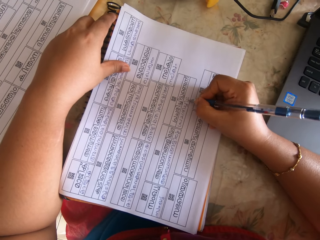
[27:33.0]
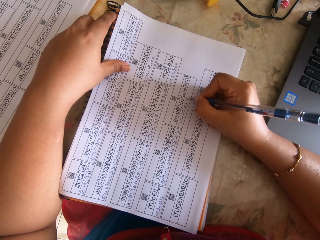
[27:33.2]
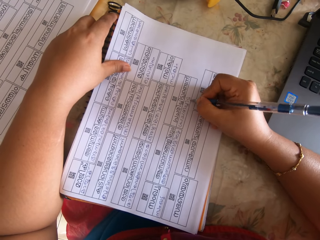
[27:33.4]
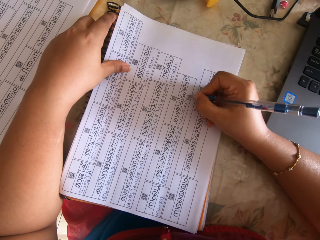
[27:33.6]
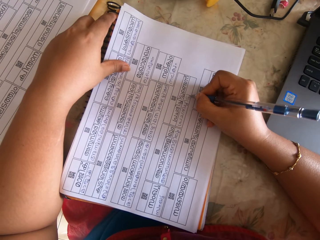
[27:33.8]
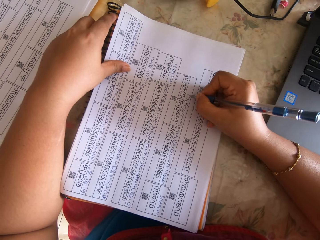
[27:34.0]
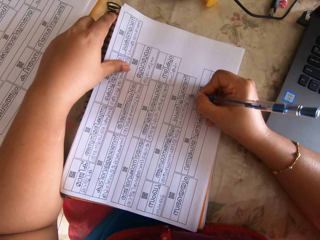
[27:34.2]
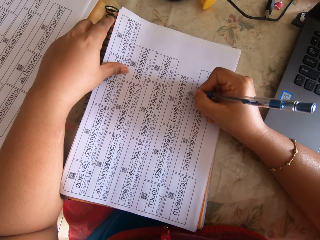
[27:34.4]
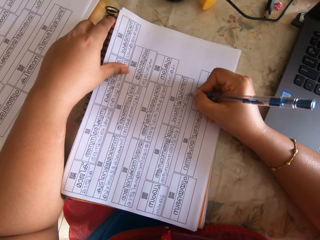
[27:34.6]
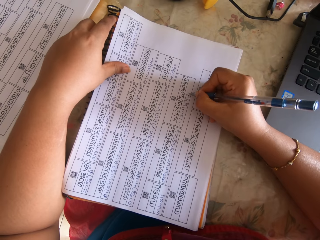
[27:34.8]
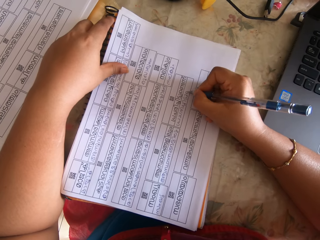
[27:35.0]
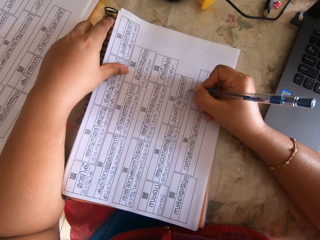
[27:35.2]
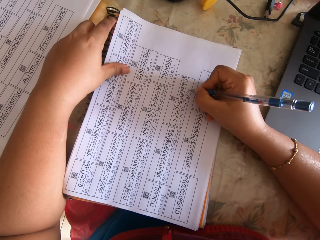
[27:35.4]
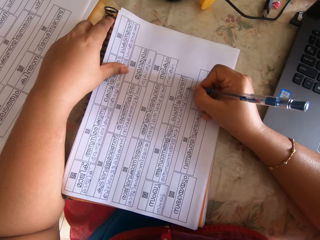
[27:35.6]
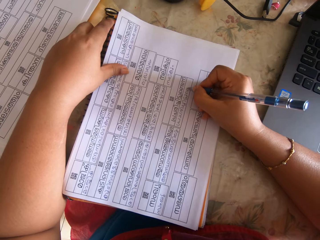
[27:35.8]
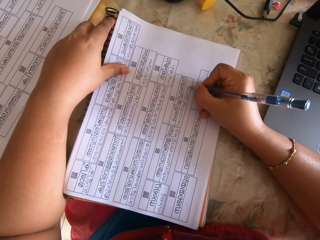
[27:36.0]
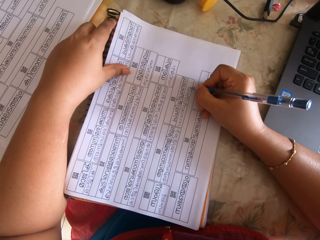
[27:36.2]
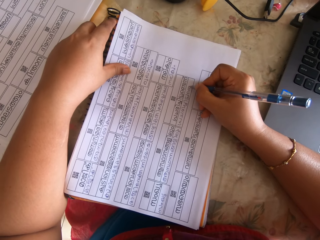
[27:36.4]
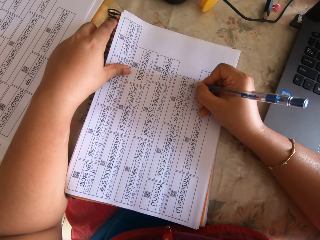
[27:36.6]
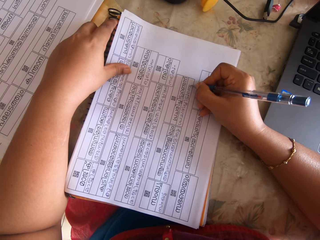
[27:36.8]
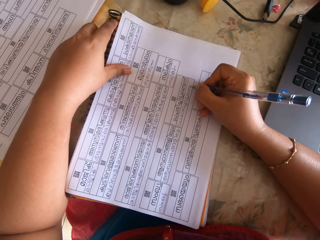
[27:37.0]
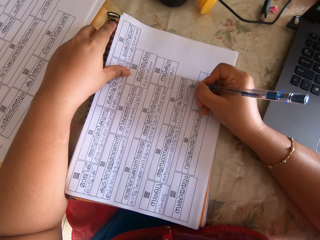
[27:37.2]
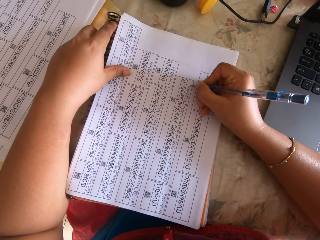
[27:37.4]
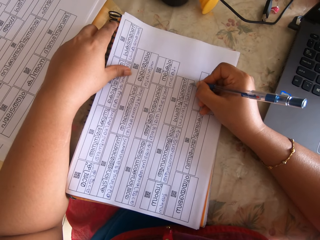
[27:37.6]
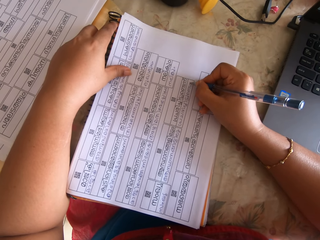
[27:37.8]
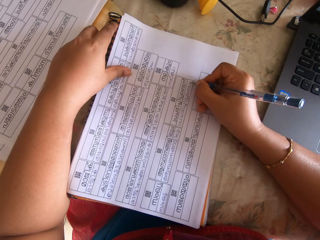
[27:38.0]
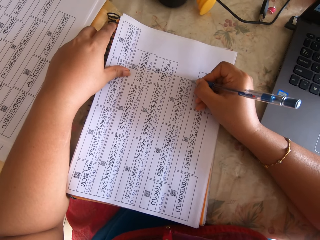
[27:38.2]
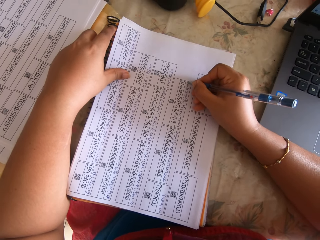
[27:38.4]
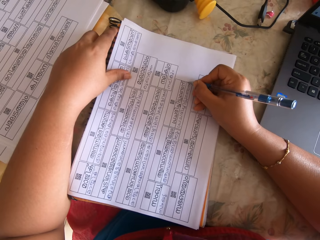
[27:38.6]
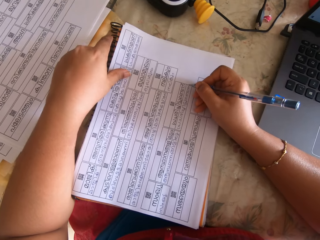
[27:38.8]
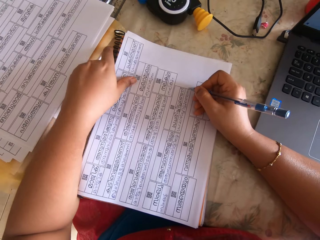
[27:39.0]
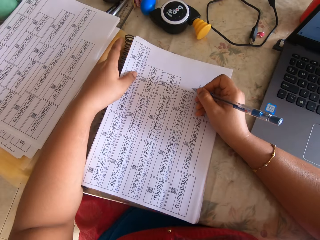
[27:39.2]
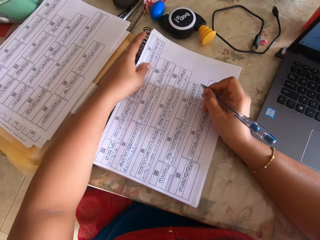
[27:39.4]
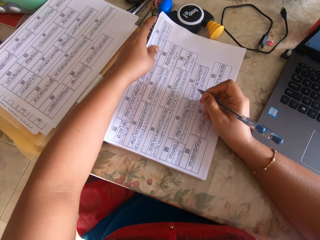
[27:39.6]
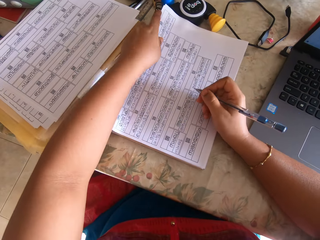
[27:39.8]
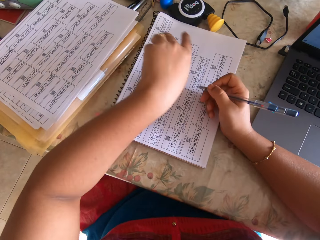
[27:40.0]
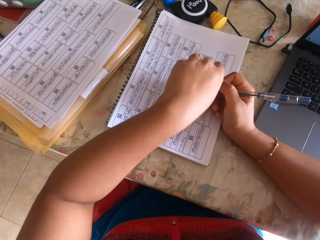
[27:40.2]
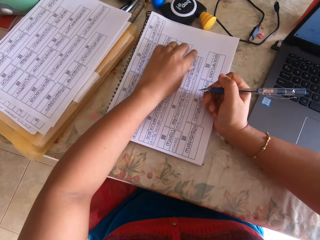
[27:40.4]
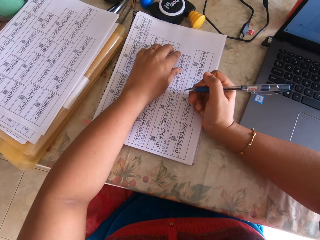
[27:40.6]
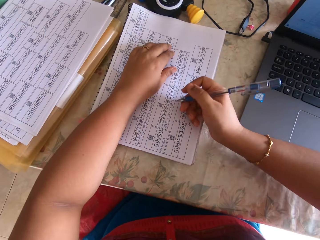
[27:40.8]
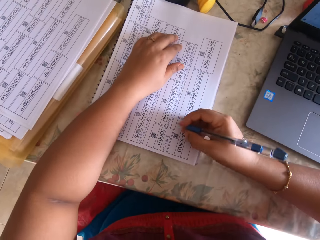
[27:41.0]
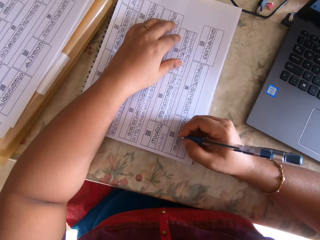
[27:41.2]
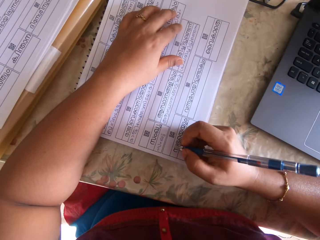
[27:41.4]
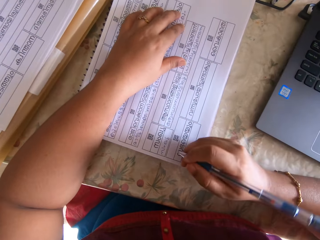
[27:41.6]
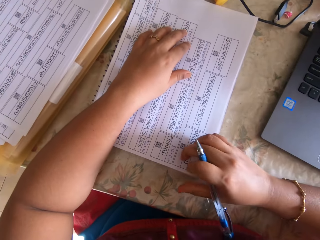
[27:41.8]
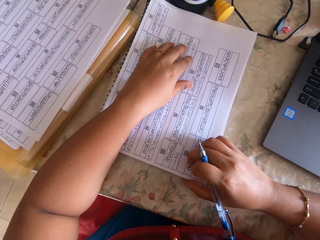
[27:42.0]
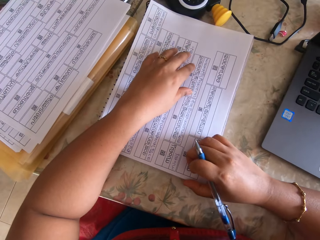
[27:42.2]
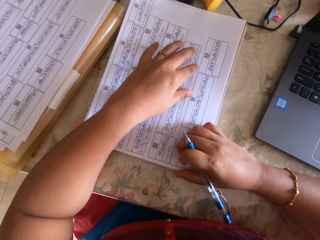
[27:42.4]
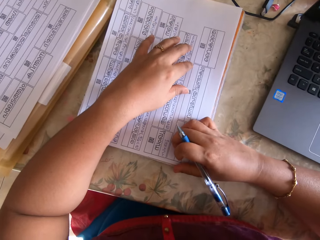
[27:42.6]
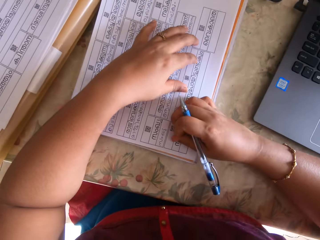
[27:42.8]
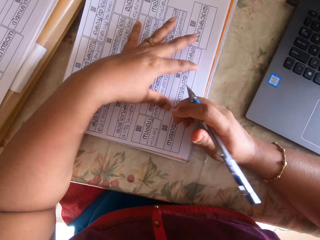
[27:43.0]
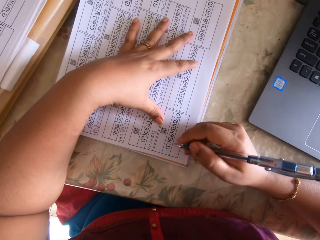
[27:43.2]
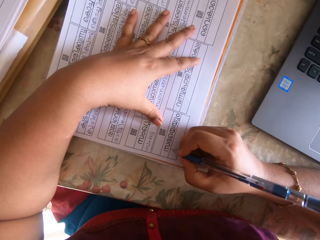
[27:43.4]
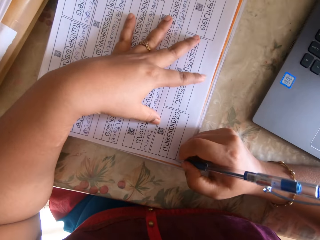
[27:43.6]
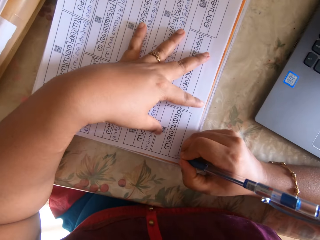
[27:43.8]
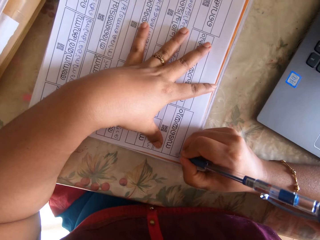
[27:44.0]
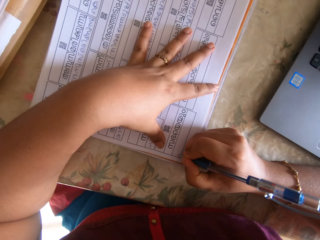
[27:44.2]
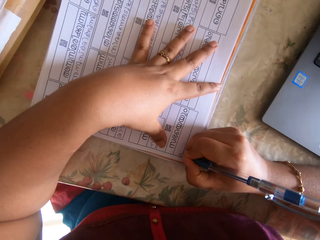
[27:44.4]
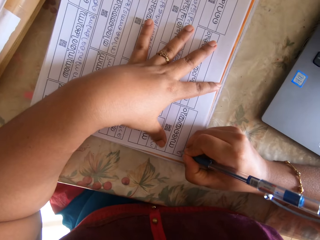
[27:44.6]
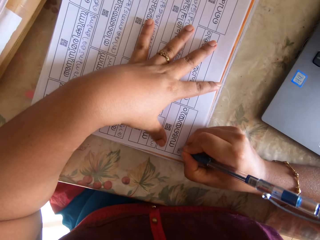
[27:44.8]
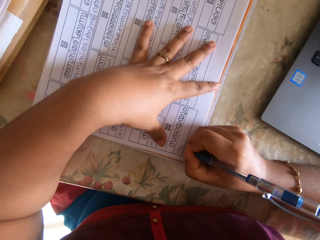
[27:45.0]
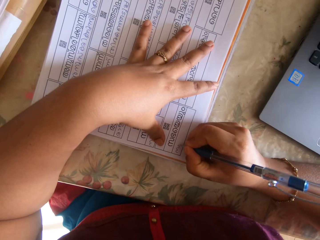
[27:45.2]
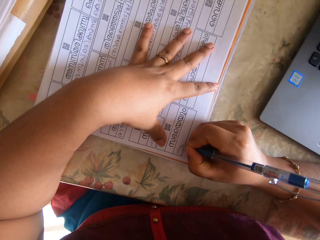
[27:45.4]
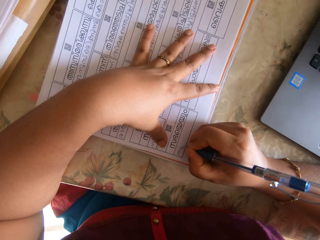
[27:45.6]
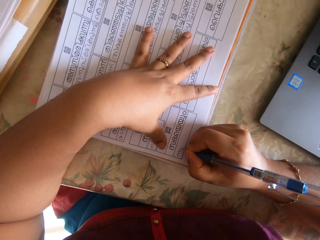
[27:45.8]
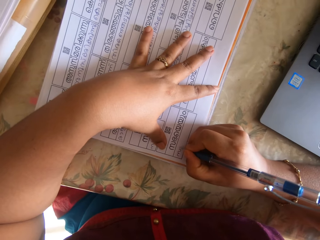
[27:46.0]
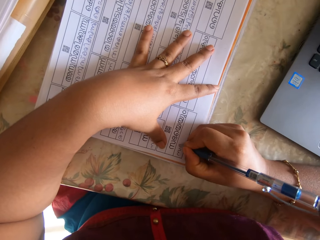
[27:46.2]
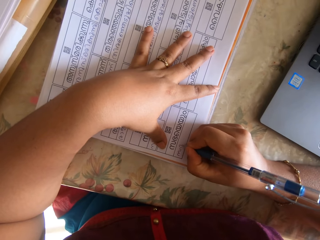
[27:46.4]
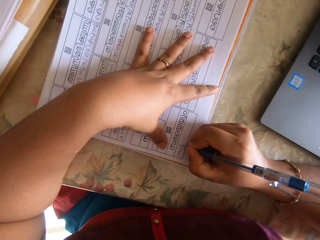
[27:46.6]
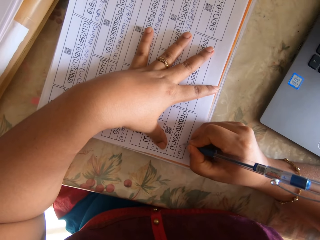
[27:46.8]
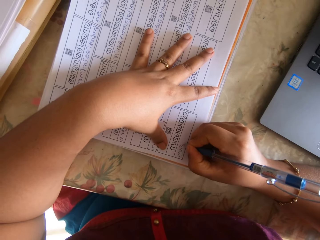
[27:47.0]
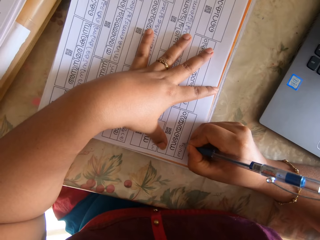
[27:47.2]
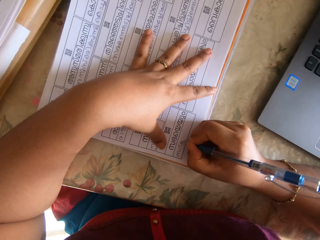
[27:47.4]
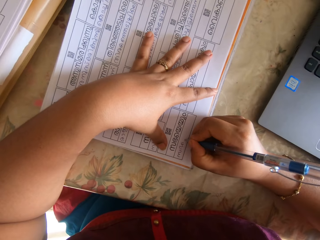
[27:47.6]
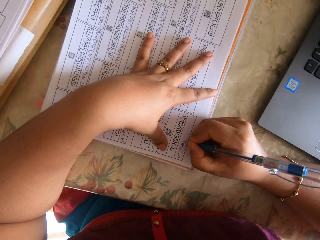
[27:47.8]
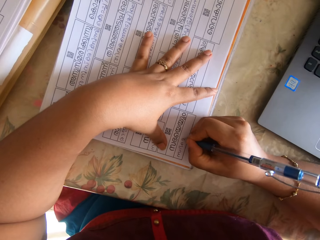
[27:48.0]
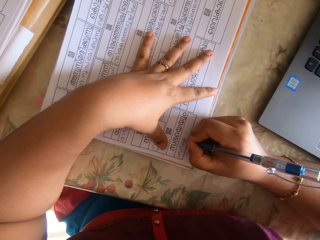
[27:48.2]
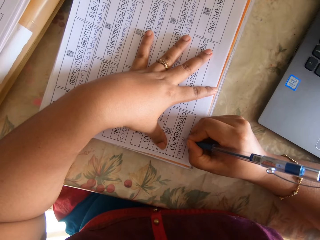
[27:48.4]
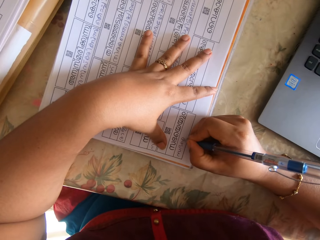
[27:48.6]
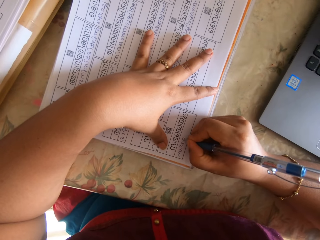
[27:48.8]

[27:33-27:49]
The camera wearer moves the book and the paper on the table with her left hand. She places her left hand on the paper. She adjusts the paper and the book on the table with her left hand. She writes on the paper on the table with the pen in her right hand.

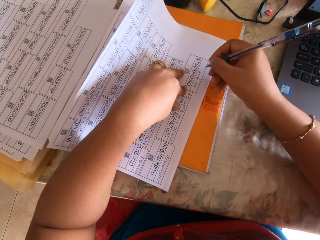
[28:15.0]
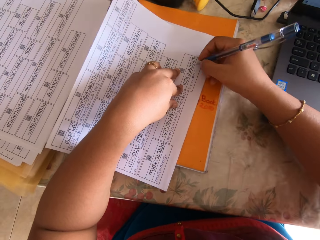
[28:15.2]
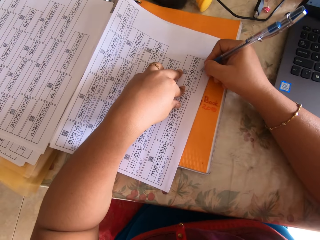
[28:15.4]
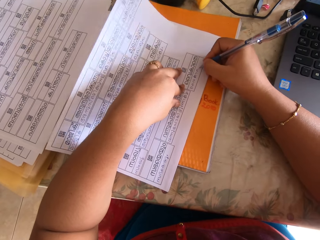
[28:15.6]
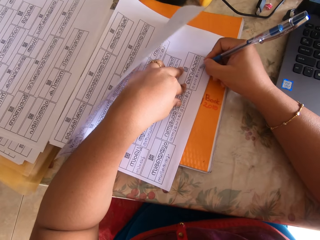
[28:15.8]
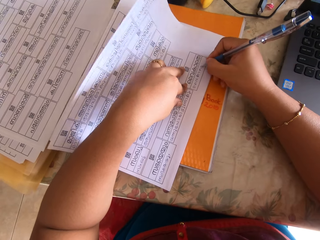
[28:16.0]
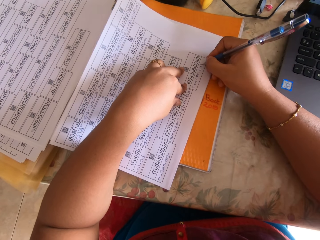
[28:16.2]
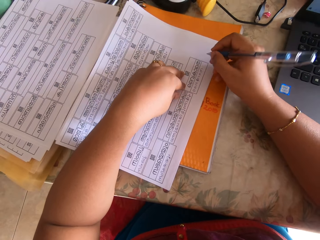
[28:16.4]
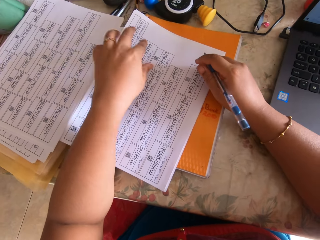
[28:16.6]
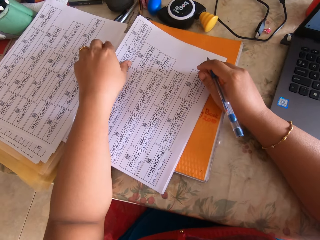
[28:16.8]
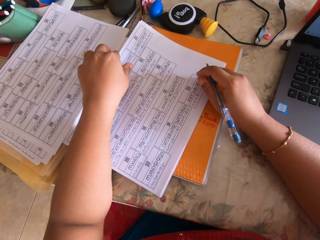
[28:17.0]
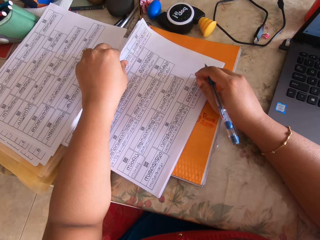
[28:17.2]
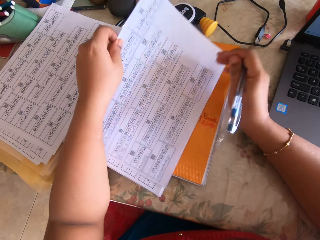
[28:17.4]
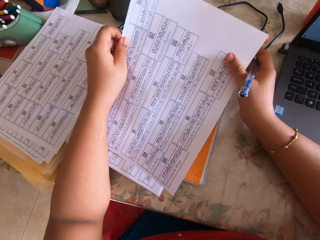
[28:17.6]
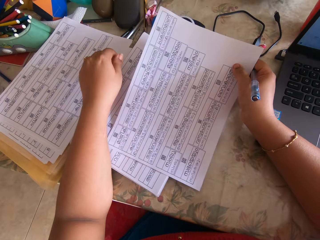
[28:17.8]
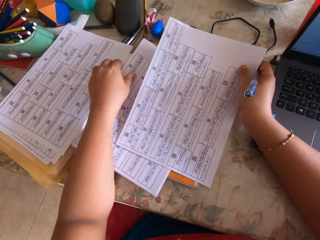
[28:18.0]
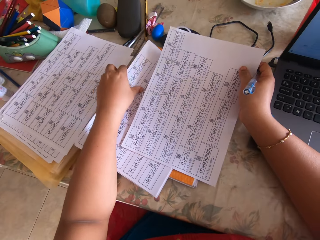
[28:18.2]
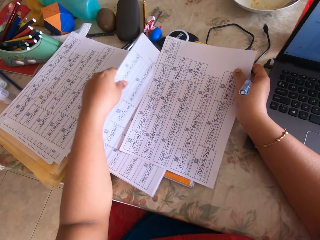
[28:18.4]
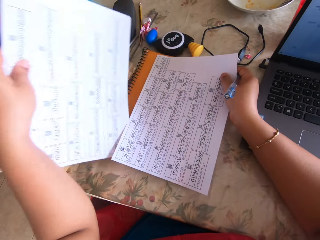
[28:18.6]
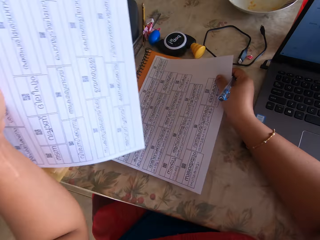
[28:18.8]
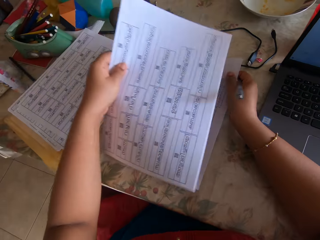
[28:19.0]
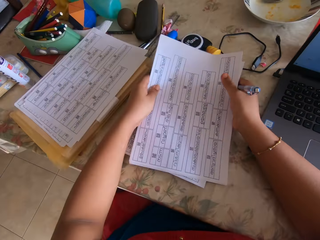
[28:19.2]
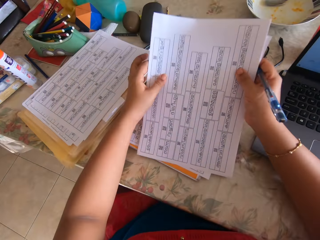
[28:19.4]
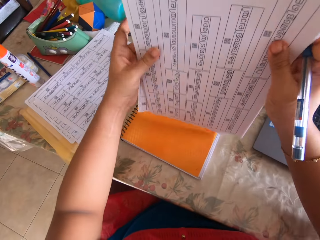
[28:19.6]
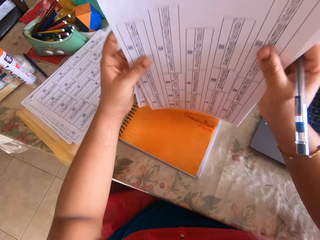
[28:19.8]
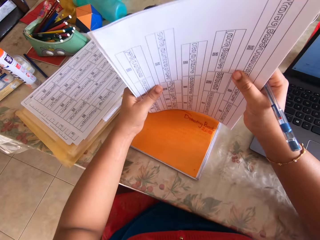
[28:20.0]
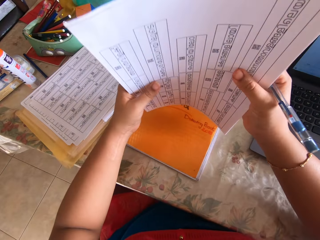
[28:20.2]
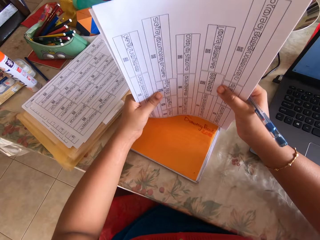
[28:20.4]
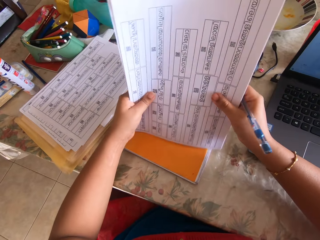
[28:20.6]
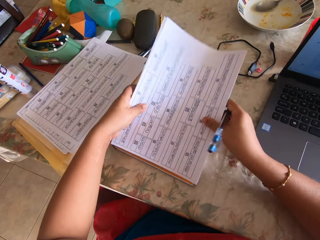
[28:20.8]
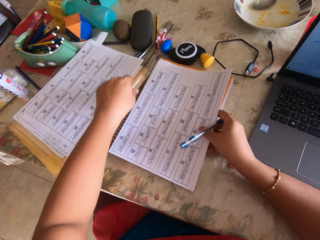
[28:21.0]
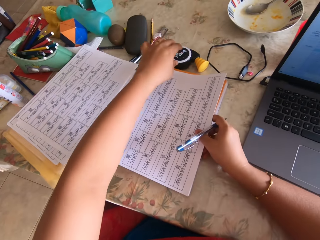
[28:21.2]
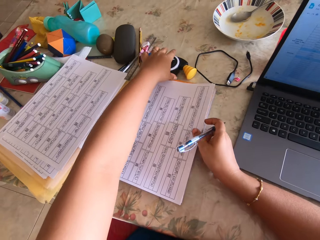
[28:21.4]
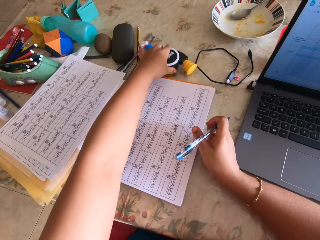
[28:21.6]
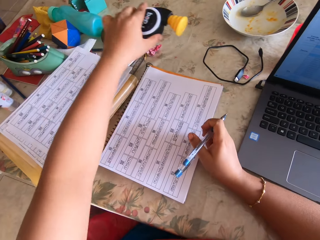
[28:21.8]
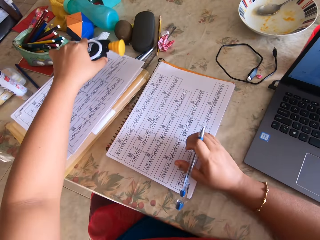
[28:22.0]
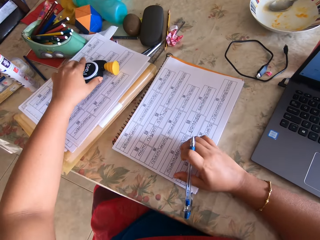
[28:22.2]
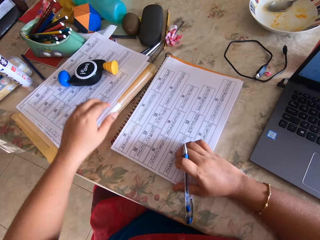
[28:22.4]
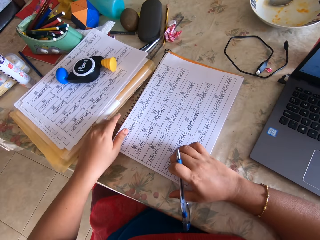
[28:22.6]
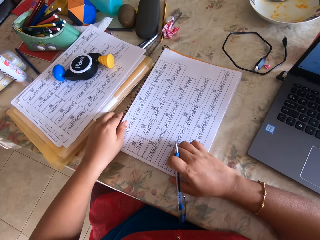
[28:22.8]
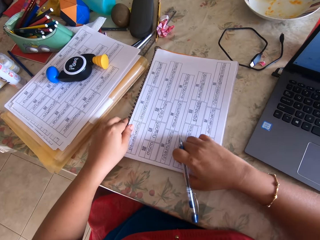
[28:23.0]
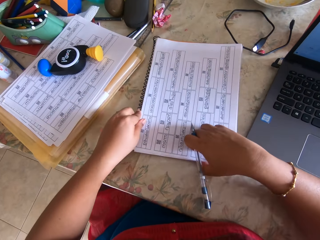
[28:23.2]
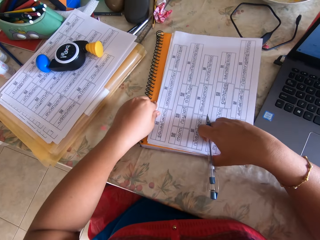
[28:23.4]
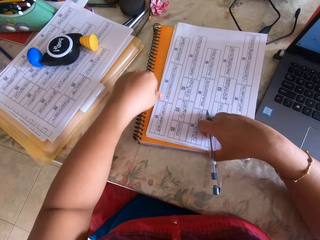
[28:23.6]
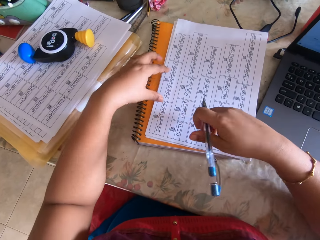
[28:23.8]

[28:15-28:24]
The camera wearer lifts the paper on the book on the table with her left hand. She takes the paper from the book on the table with her left hand. She changes papers. She places the paper on the other paper with her left hand. She aligns the papers on the book with both hands. She drops the papers on the book with both hands. She picks up the toy on the table with her left hand. She places the toy on the paper on a file with her left hand. She adjusts the paper and the book on the table with her left hand.
